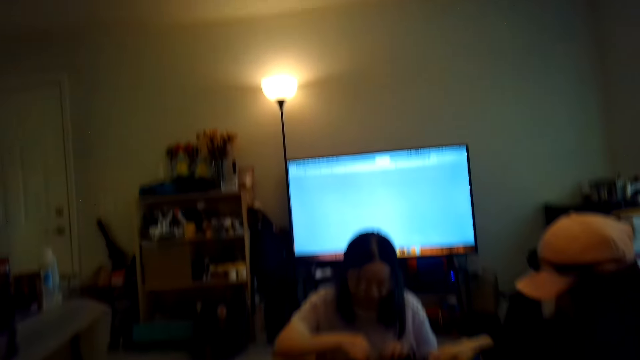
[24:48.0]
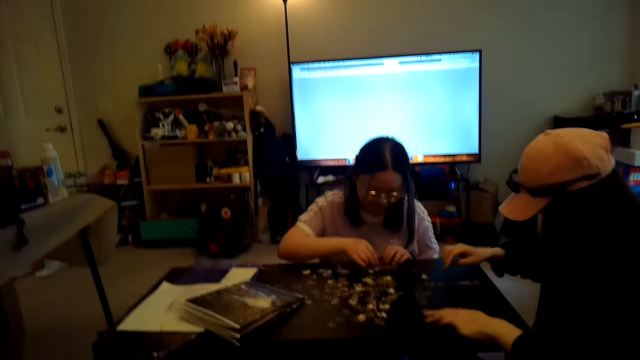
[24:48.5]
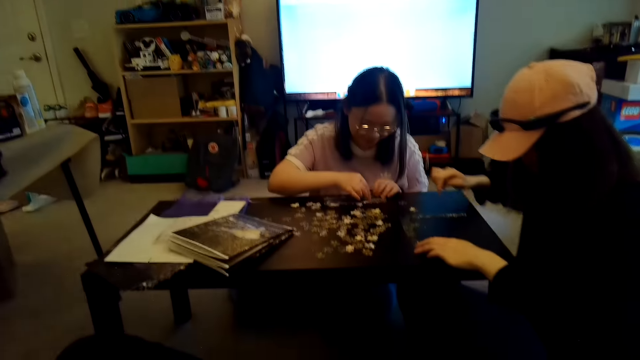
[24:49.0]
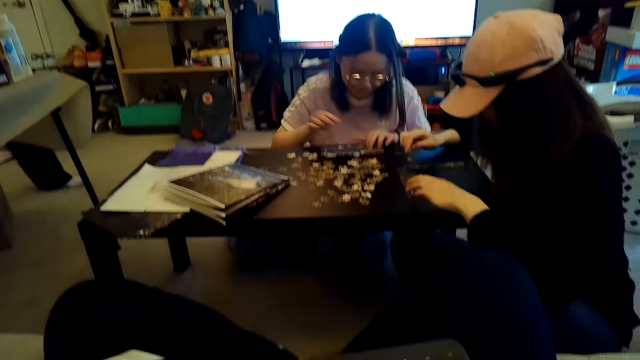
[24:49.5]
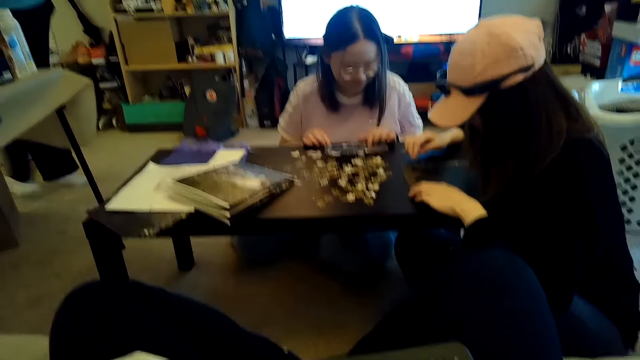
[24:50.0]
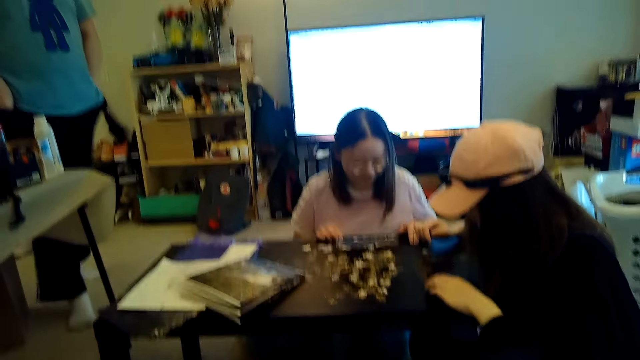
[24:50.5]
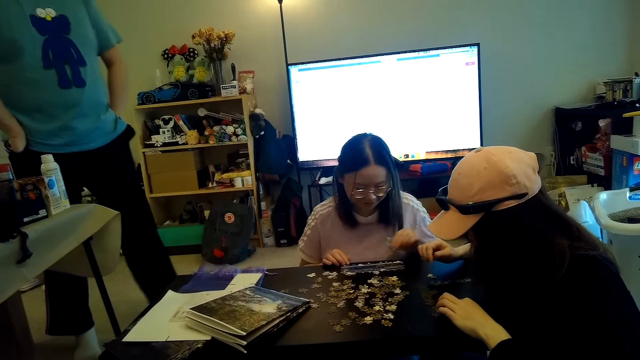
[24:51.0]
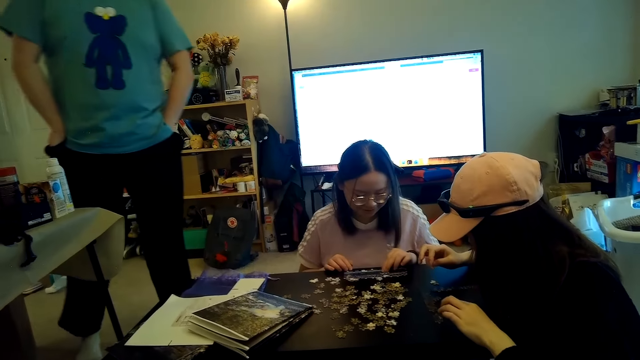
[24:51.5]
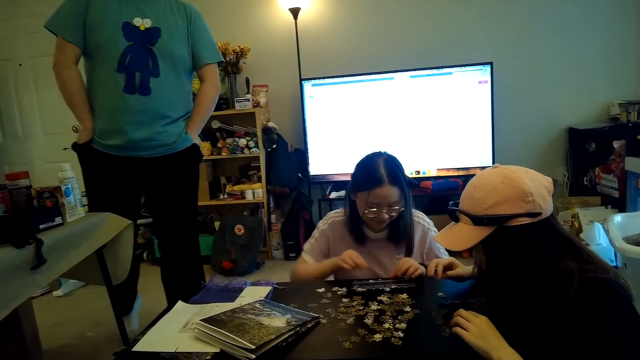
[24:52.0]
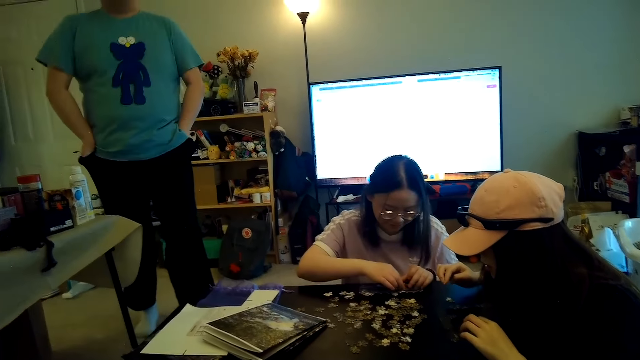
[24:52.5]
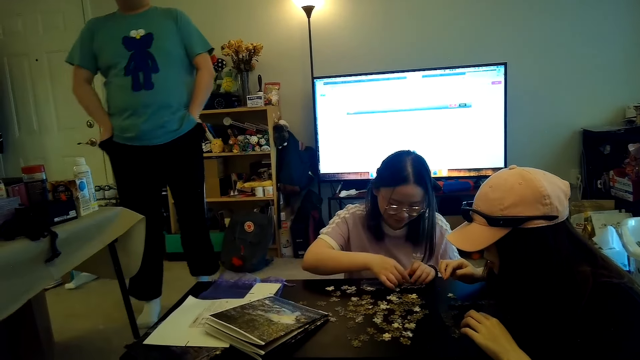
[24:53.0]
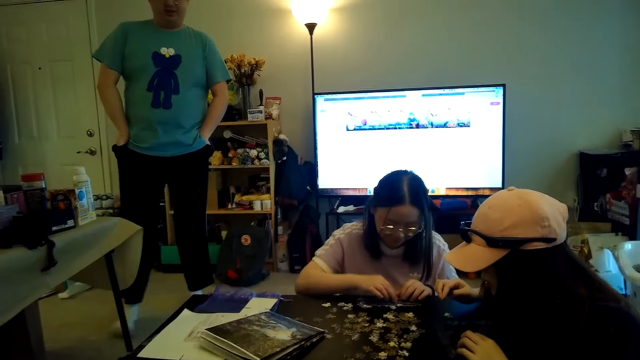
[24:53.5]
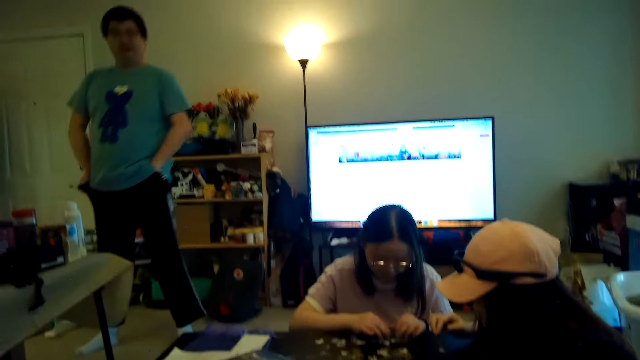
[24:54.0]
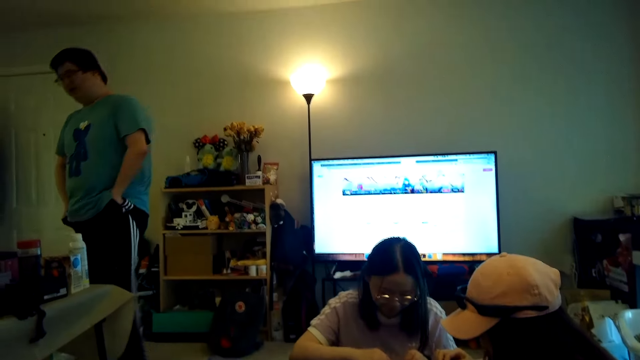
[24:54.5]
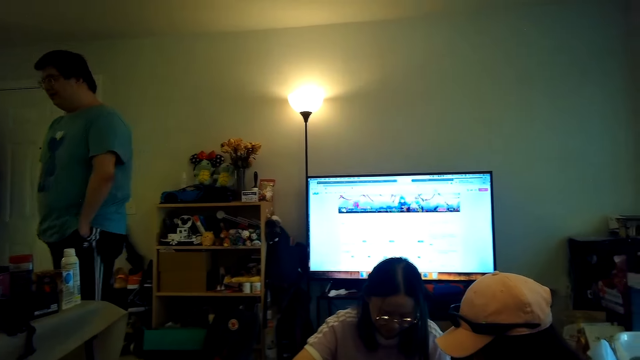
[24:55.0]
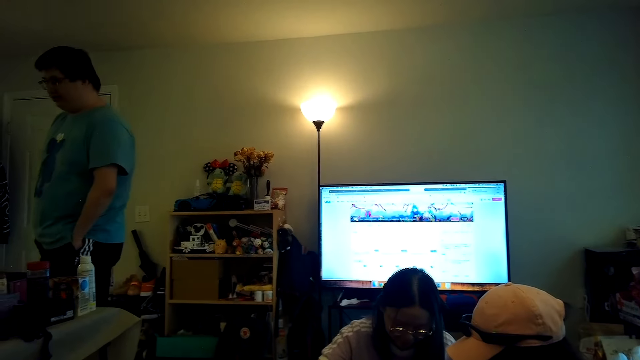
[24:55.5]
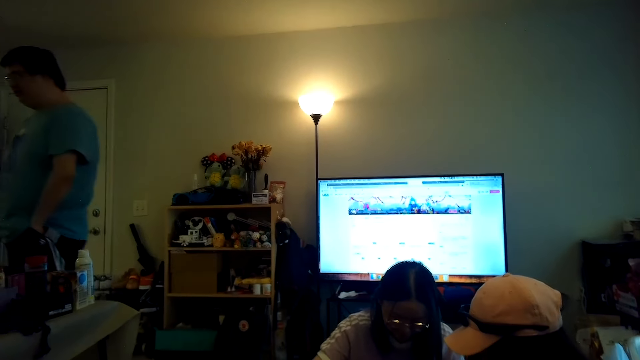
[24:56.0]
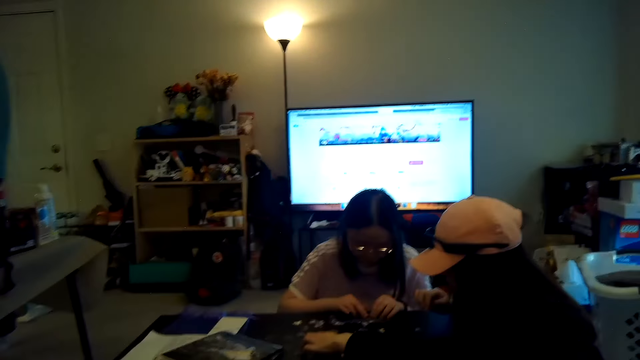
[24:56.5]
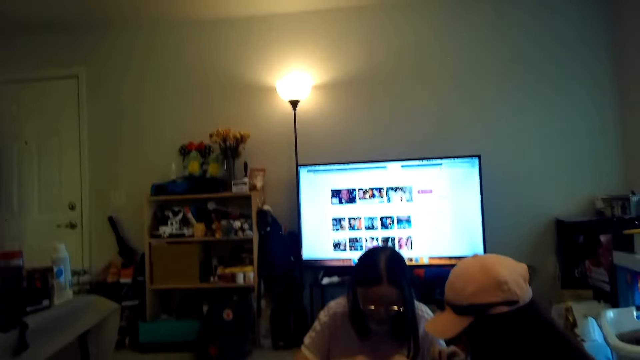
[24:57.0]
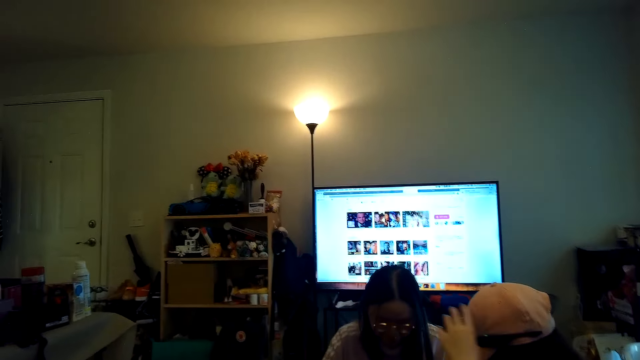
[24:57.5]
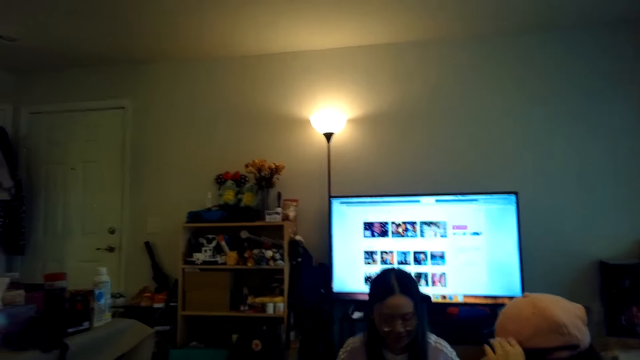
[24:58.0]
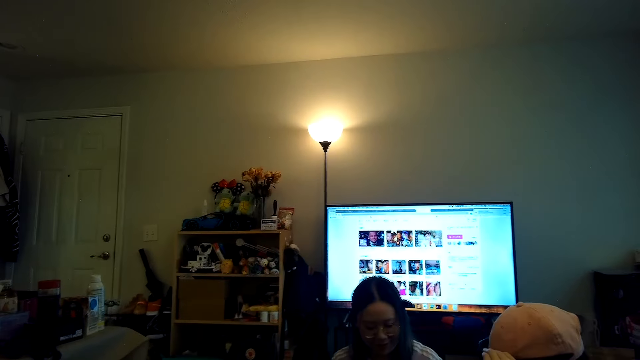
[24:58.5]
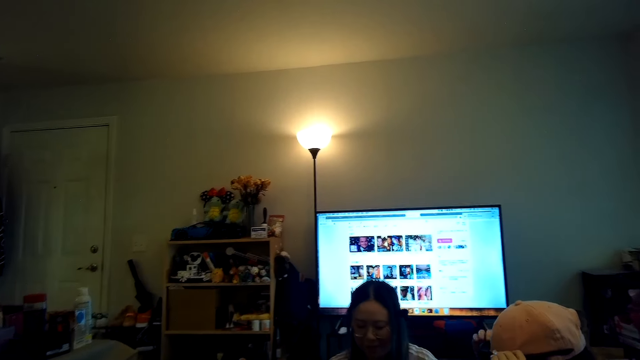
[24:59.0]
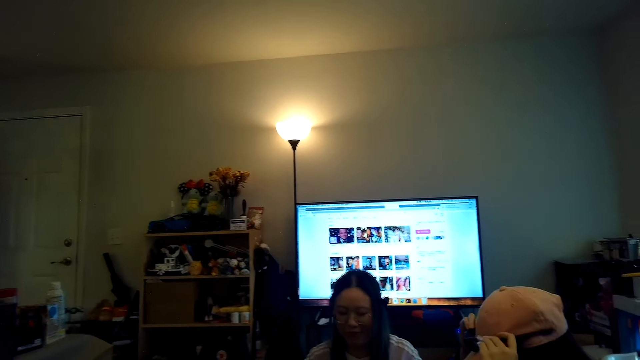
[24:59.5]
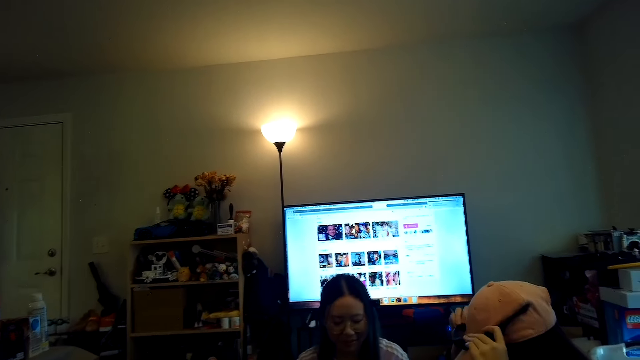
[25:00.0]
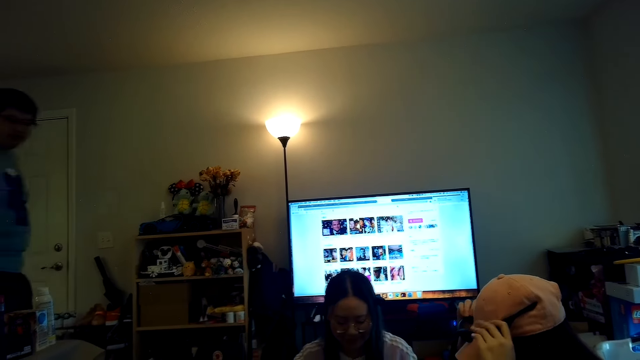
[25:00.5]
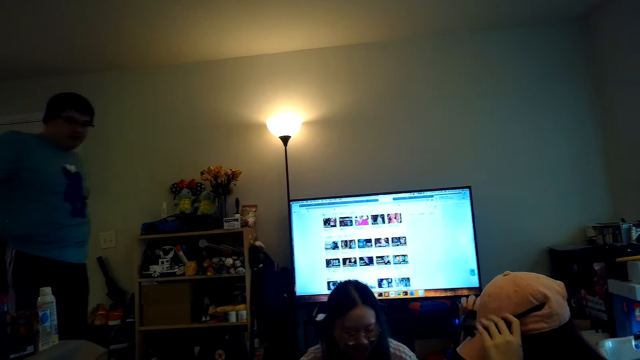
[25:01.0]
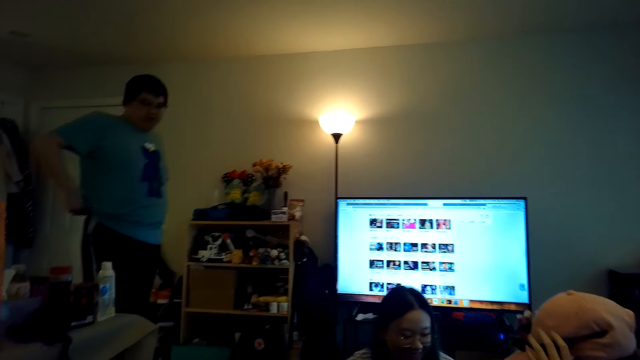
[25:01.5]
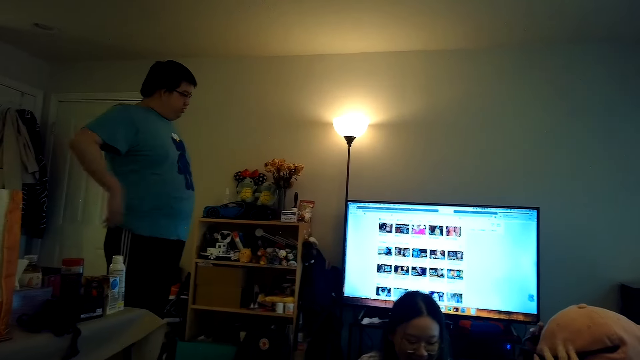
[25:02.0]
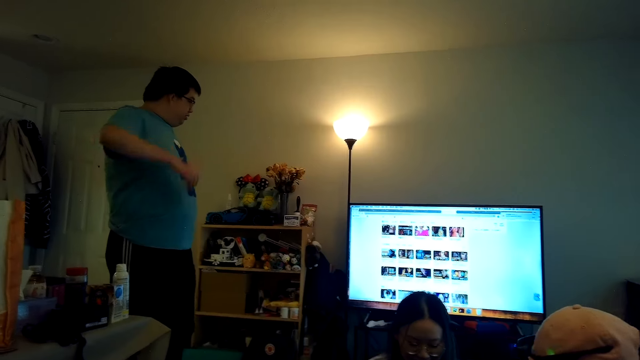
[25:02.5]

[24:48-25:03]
The camera wearer watches the puzzle game on the table. They scroll on the television.

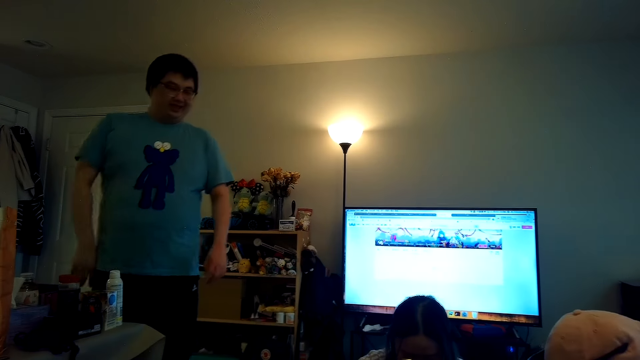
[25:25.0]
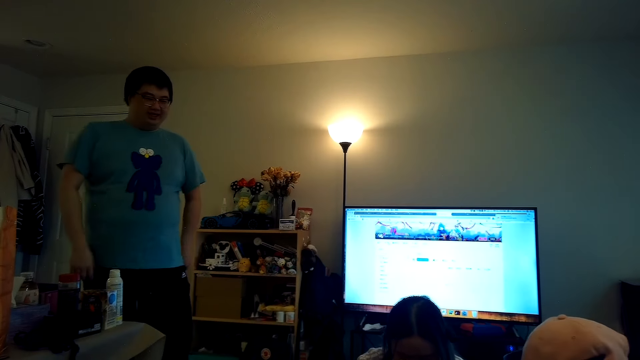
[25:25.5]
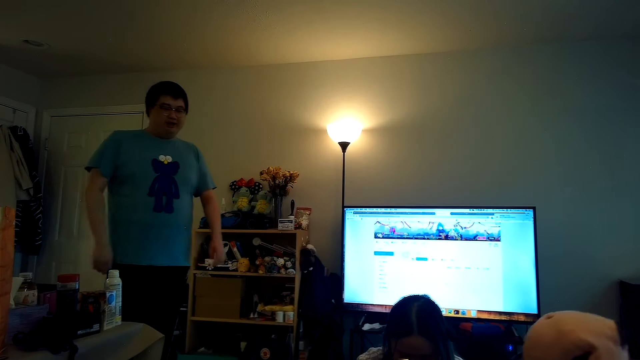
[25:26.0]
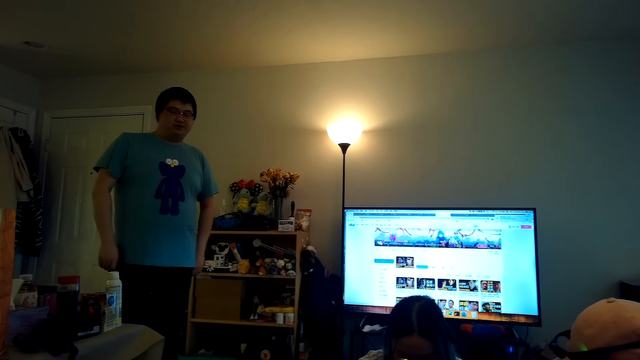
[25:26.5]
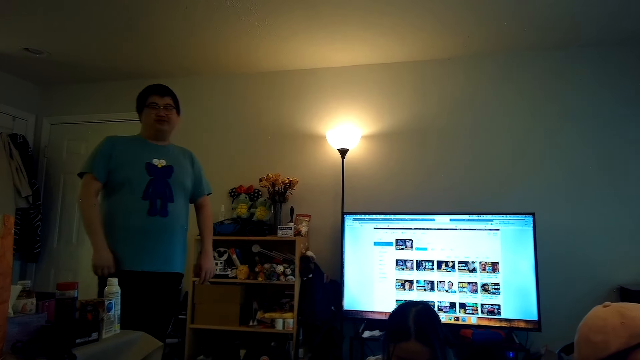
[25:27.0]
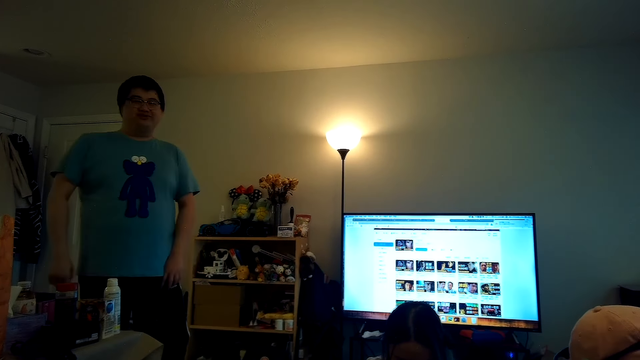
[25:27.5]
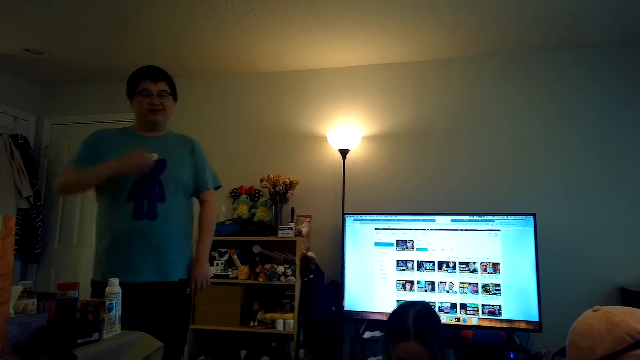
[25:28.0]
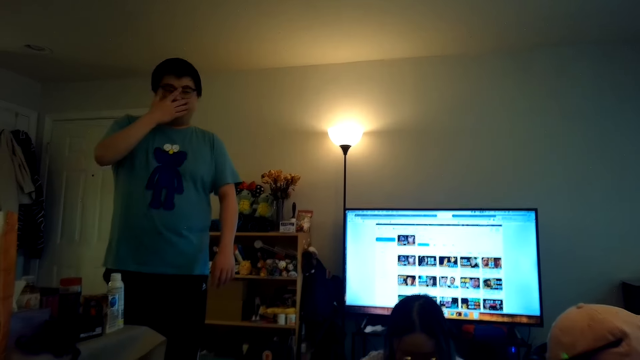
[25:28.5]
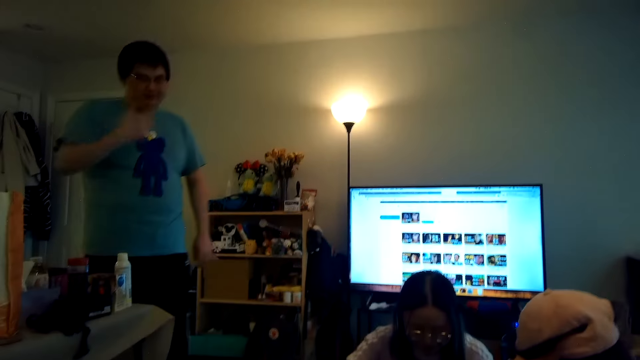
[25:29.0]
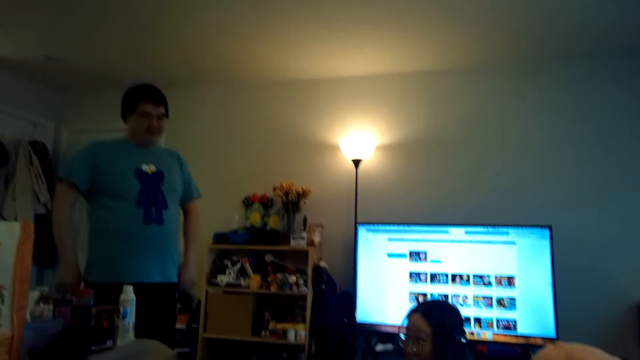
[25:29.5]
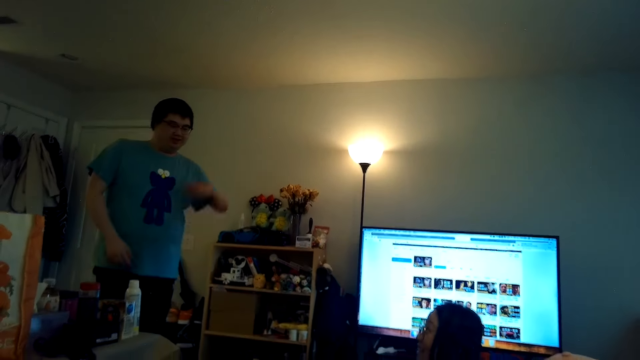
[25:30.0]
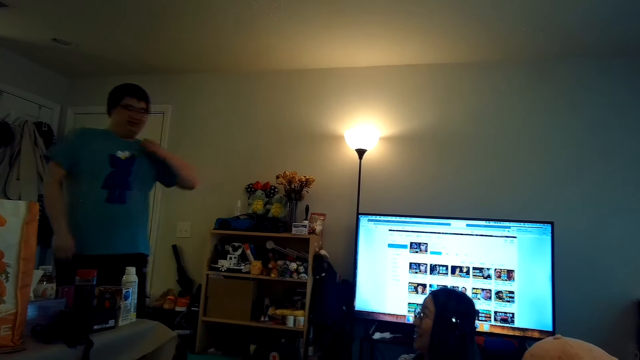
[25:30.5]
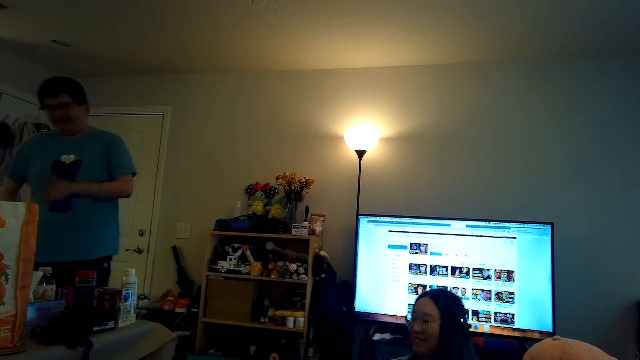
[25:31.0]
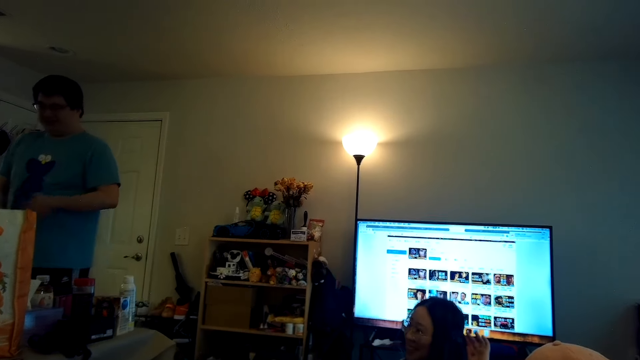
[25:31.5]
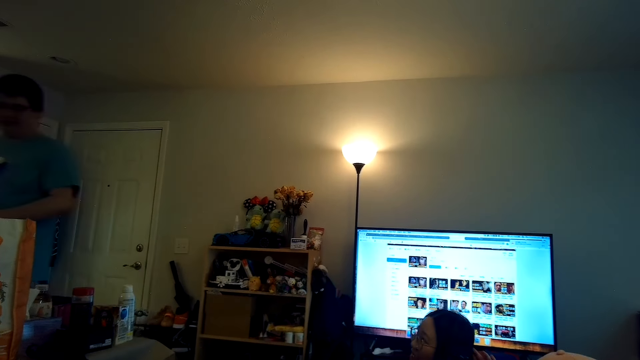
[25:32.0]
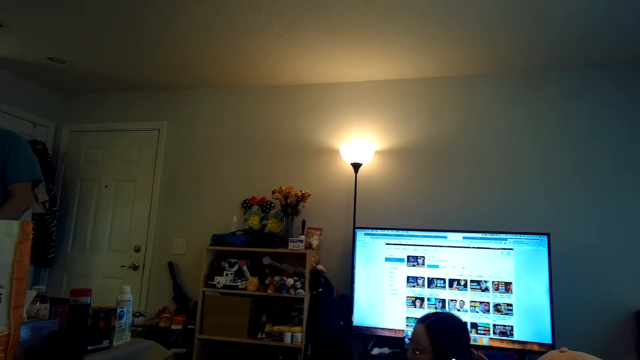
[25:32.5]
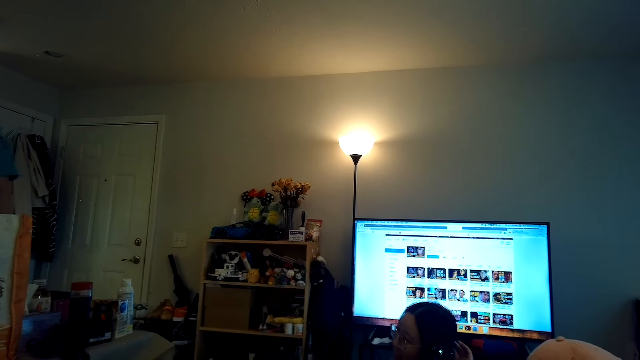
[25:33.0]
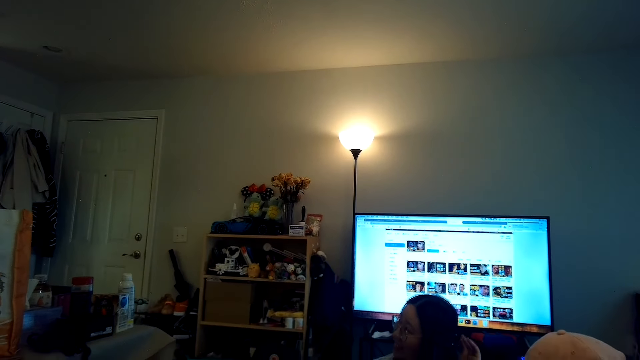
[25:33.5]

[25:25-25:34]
A person laughs while another person touches the head.
